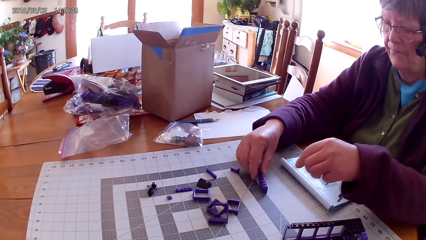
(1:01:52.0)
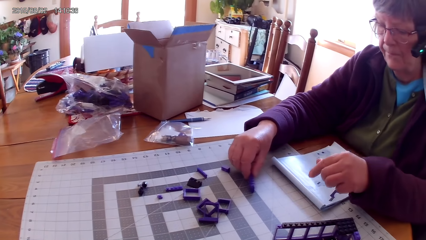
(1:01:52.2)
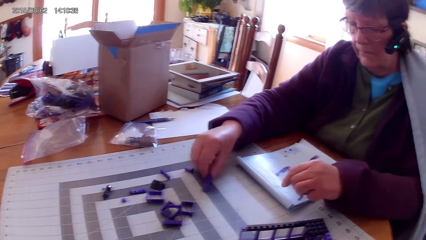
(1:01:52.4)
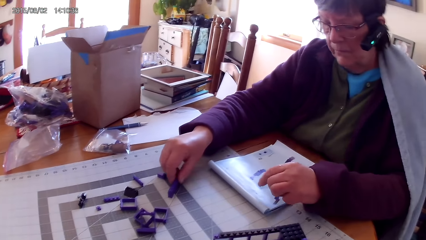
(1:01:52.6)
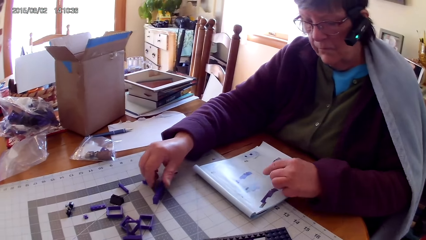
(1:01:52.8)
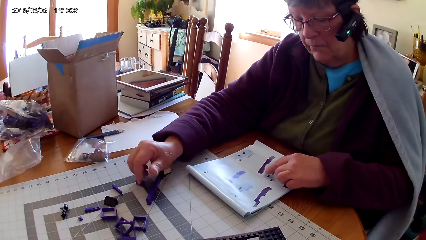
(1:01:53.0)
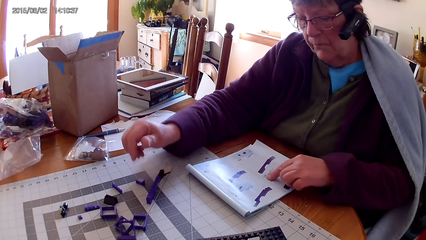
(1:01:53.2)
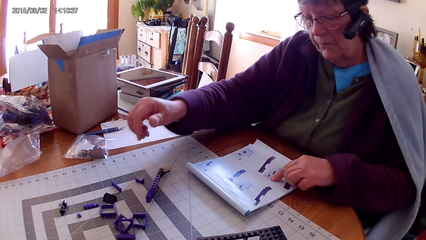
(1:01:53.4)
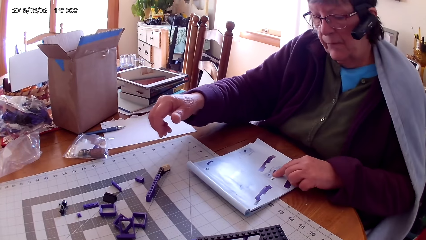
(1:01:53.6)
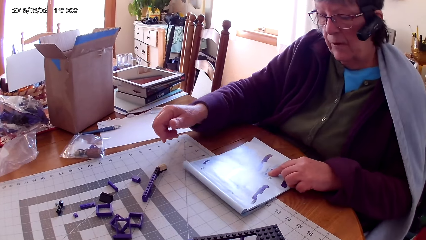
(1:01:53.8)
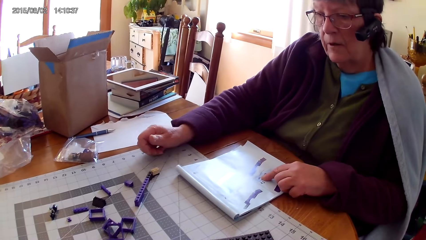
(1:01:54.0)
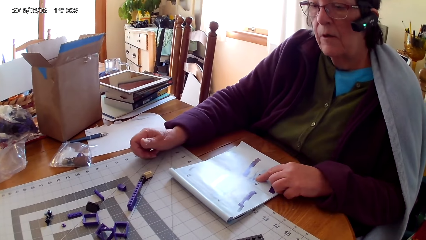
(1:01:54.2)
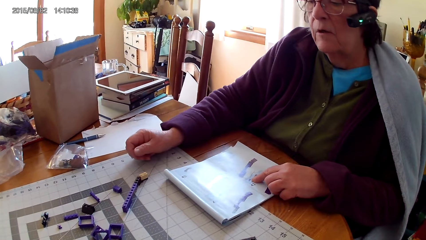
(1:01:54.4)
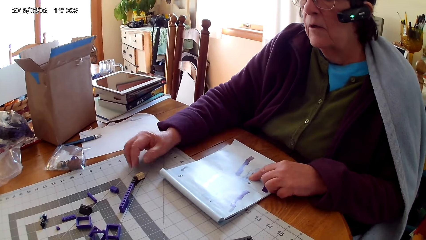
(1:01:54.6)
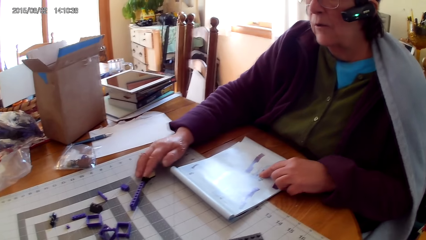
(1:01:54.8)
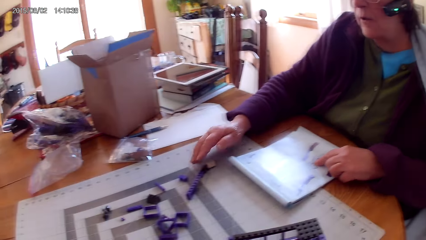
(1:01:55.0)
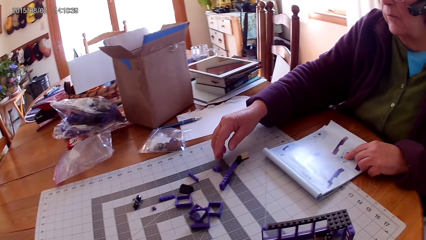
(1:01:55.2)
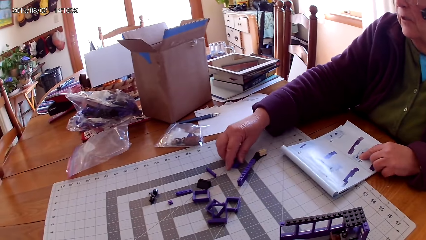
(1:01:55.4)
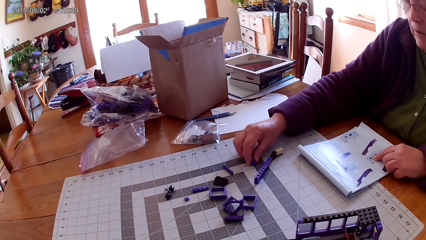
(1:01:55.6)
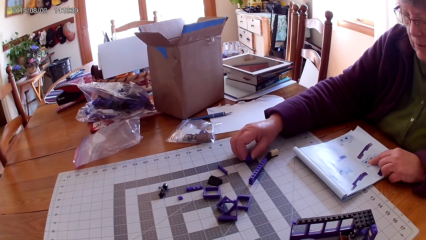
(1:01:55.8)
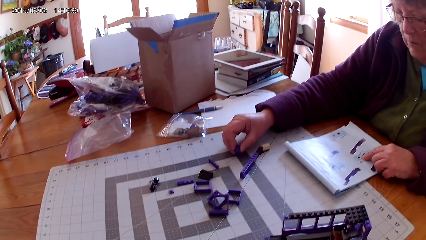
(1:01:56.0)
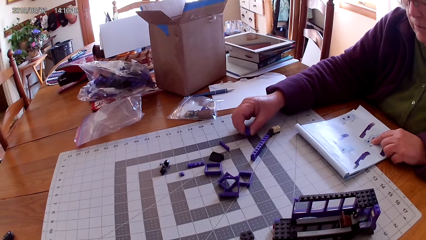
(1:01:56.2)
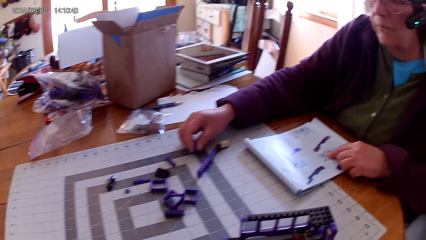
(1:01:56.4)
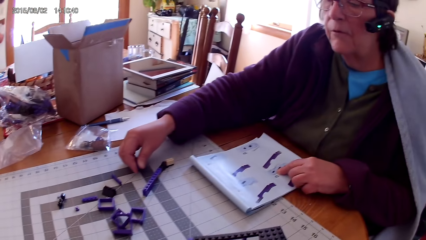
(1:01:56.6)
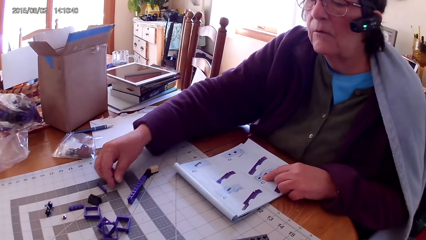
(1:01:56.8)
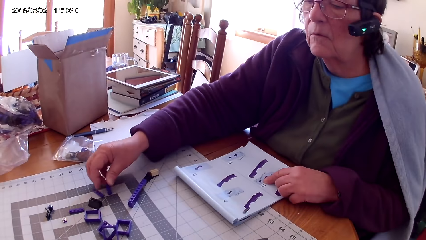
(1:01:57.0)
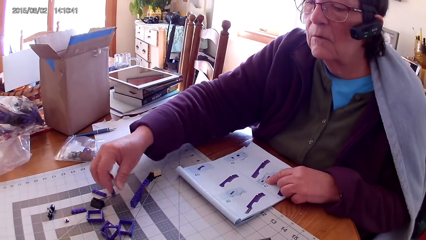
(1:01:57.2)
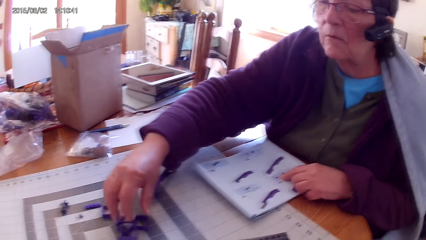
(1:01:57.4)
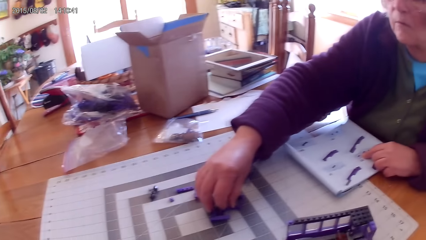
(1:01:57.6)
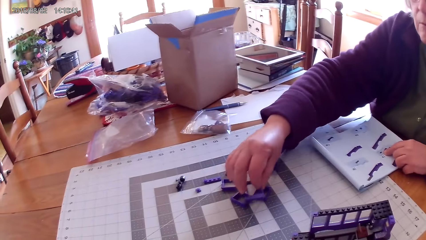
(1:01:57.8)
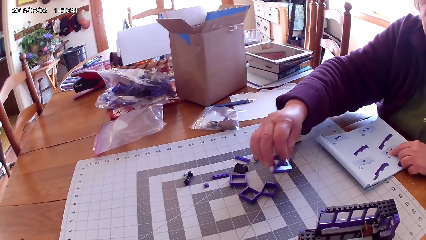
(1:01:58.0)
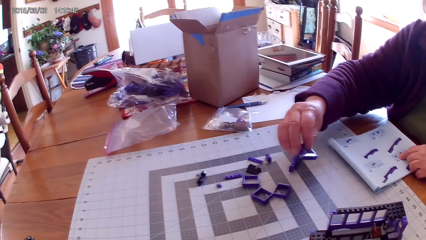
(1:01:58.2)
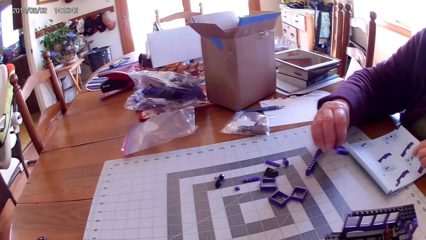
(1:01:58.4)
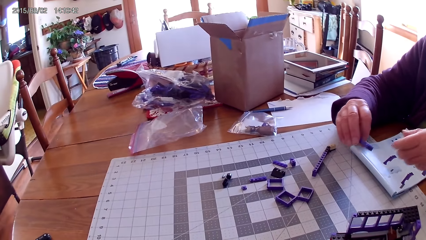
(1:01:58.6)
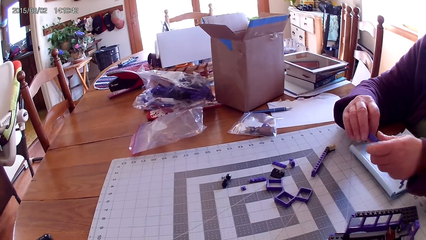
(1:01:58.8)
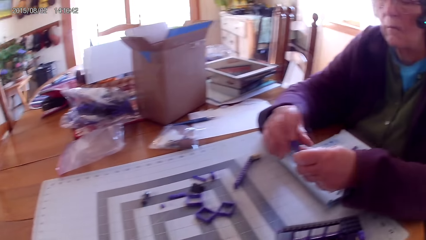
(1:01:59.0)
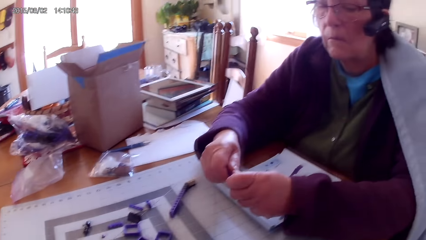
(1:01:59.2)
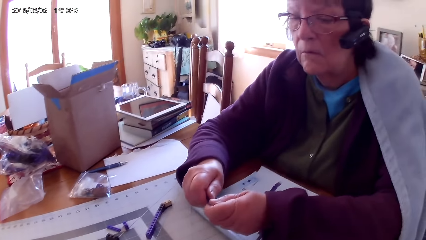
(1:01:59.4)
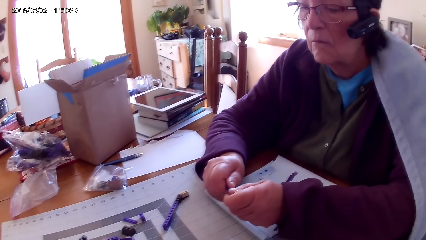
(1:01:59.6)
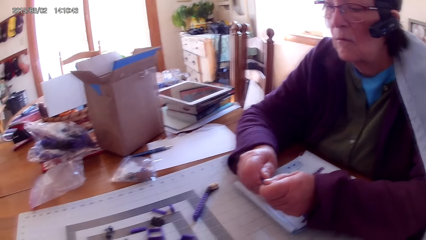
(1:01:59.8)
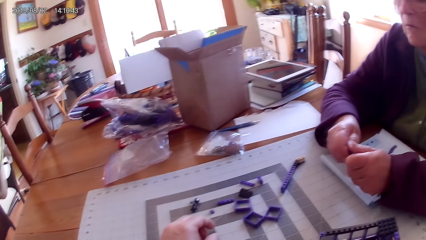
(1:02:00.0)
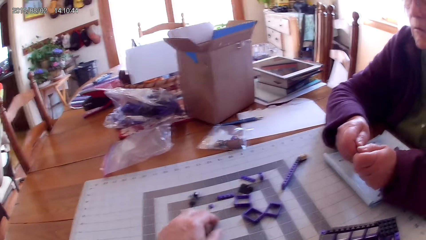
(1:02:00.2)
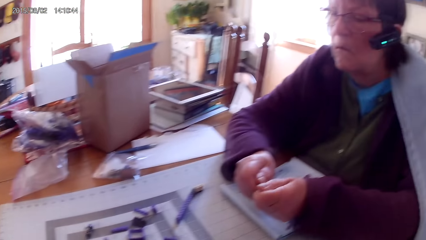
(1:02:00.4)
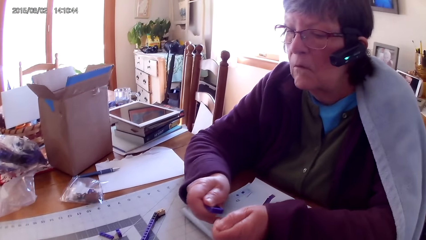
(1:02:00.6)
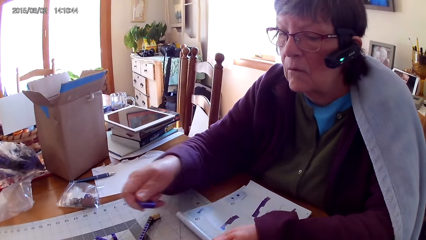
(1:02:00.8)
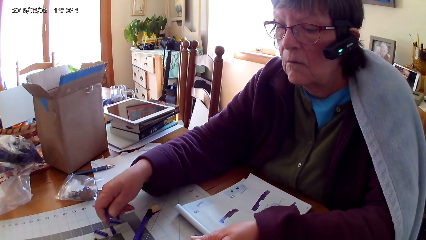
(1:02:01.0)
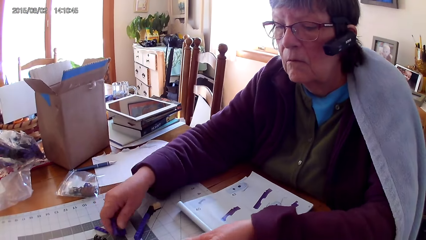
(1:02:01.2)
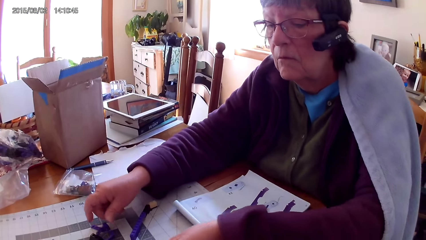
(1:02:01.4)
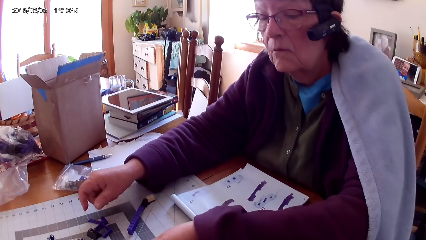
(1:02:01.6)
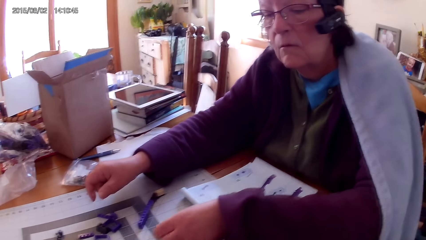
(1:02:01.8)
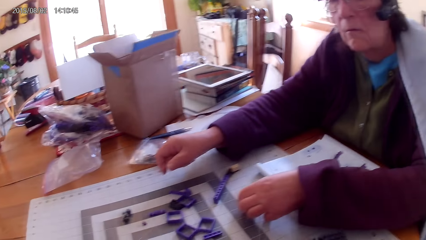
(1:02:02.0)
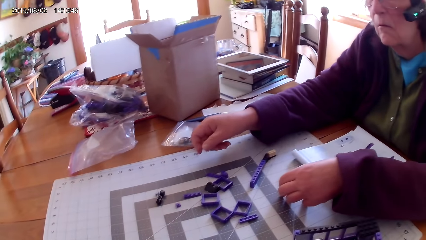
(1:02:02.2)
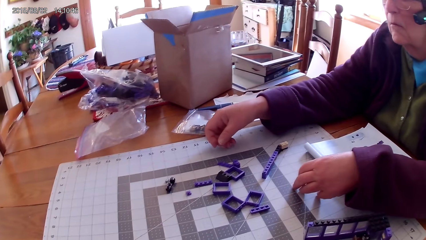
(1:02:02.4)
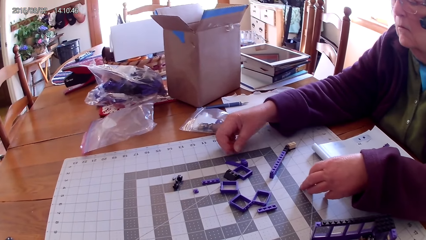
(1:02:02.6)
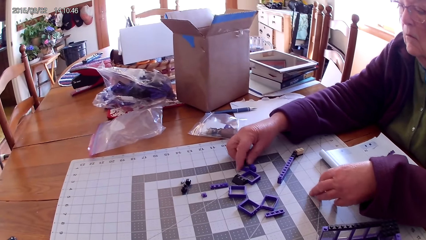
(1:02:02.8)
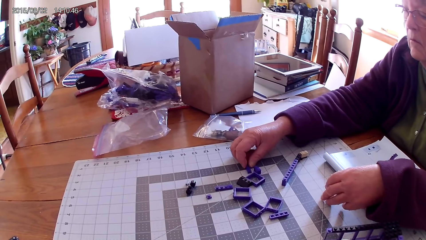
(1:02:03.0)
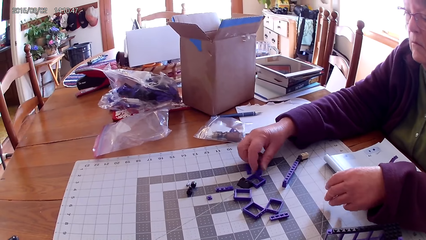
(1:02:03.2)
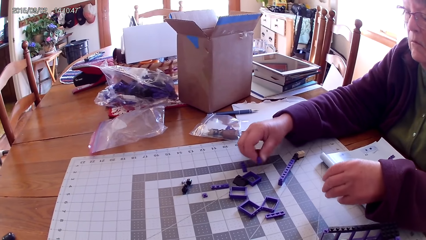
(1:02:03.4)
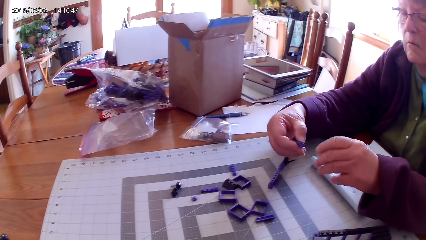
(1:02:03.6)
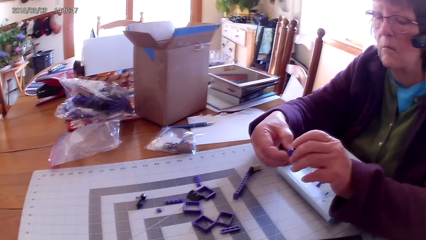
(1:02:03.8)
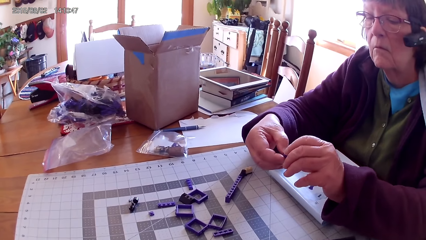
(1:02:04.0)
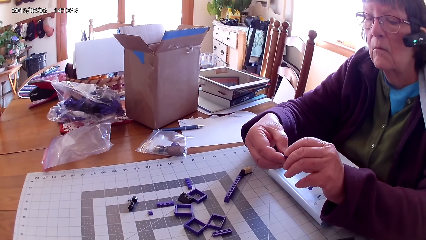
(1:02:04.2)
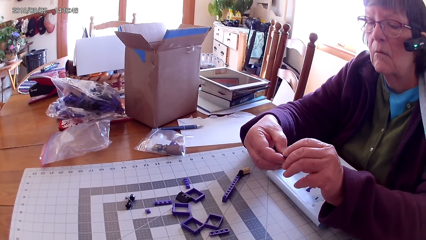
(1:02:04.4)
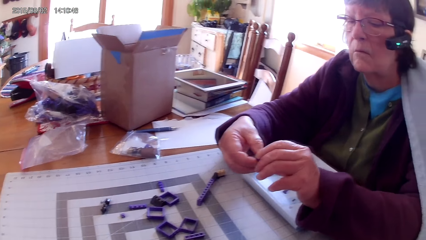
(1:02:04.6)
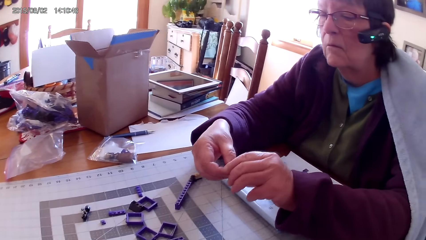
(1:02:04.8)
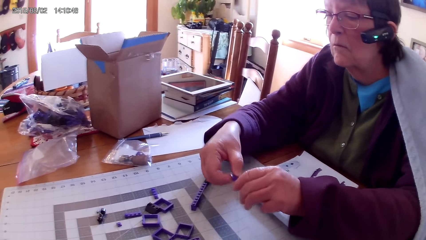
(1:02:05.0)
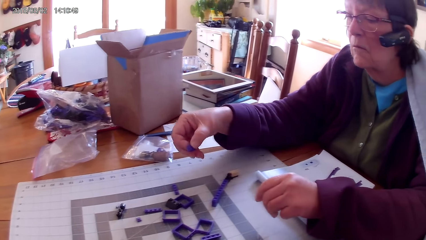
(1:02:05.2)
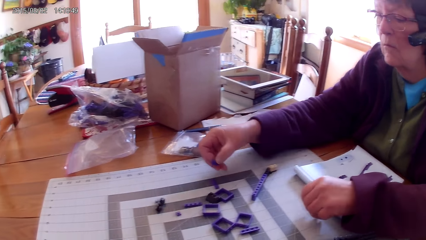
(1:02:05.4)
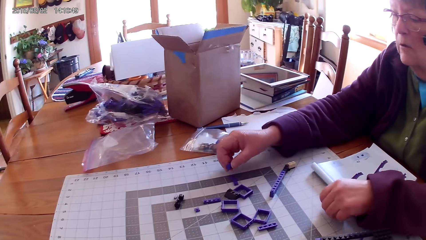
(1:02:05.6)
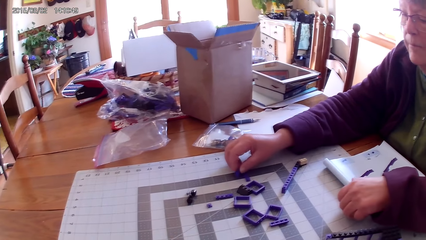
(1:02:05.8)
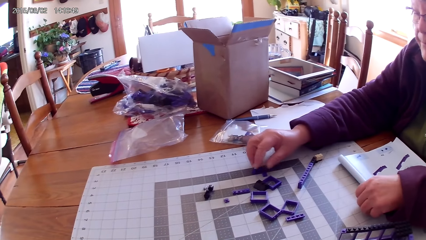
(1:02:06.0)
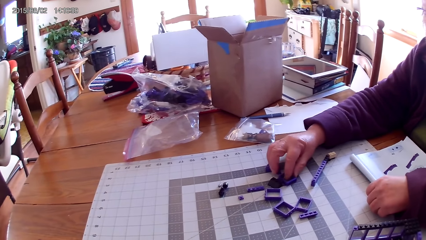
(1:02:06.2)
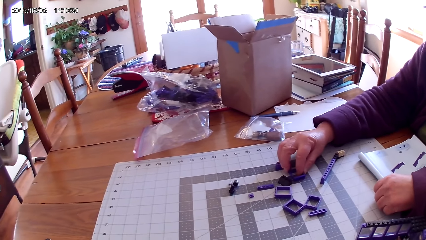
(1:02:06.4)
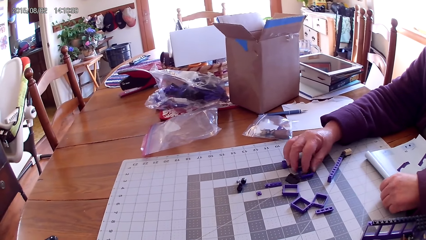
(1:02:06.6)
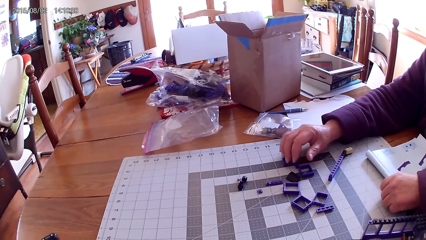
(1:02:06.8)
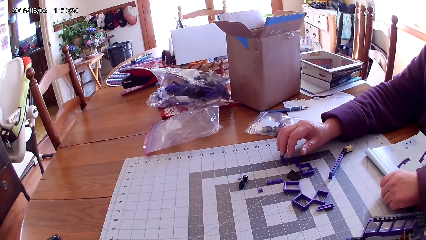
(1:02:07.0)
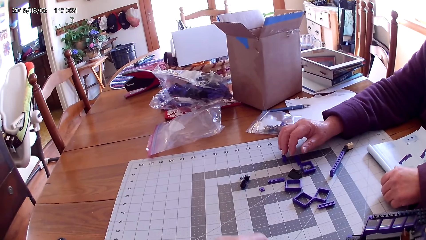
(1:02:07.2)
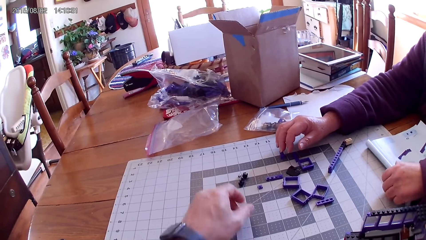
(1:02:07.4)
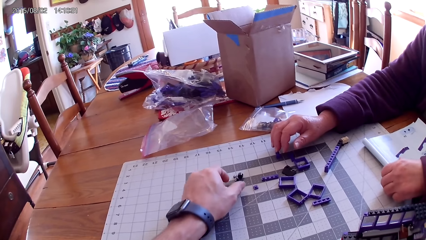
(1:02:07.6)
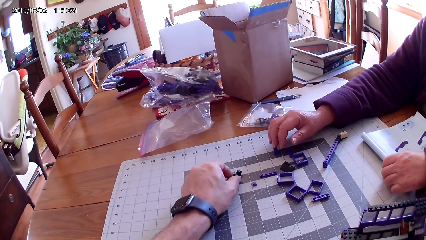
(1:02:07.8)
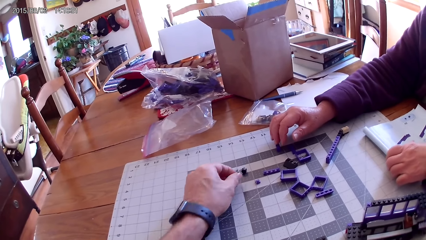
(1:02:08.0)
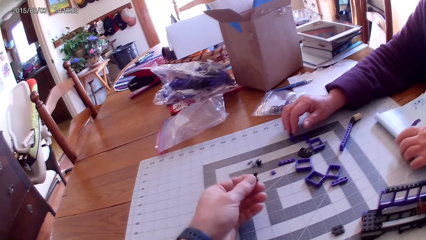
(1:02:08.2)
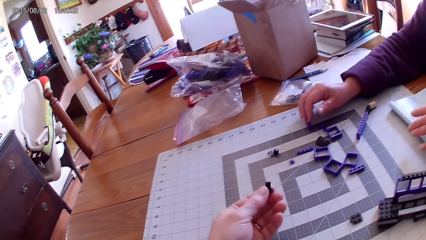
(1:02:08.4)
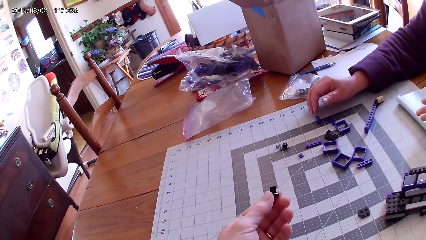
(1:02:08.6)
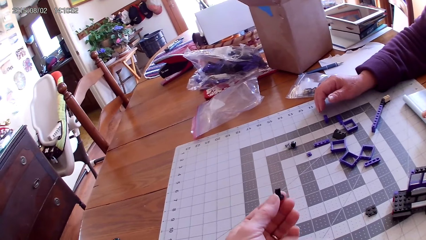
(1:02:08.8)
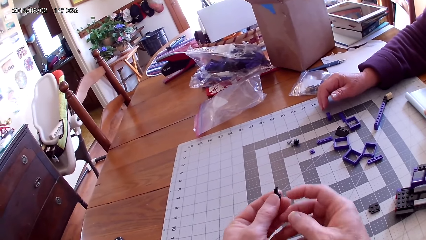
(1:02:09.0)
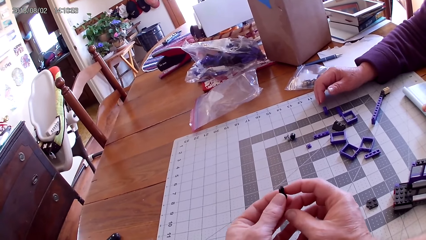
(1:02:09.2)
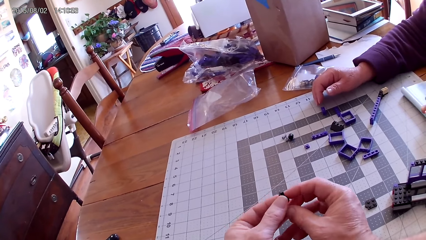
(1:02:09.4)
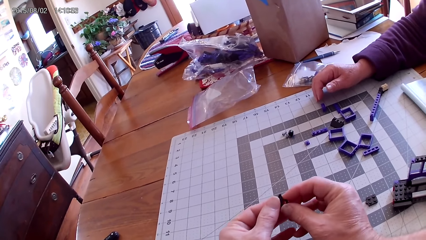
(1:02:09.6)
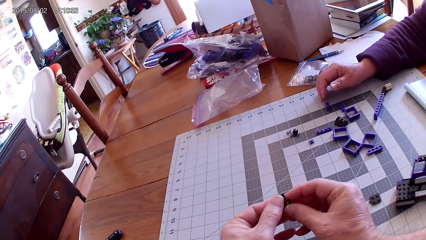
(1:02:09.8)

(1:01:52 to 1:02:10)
The lady points at a drawing on the book and touches the lego book. She picks up a plastic interlocking block from the table, puts the plastic interlocking block on the table, and picks up a plastic interlocking block from the table. She separates the plastic interlocking blocks and holds the lego piece. She puts the plastic interlocking block on the table. She picks up a plastic interlocking block from the table. She puts the plastic interlocking block on the table and touches the plastic interlocking block on the table. The camera wearer picks up a plastic interlocking block from the table.
